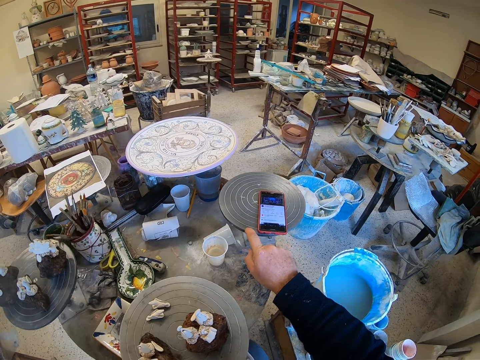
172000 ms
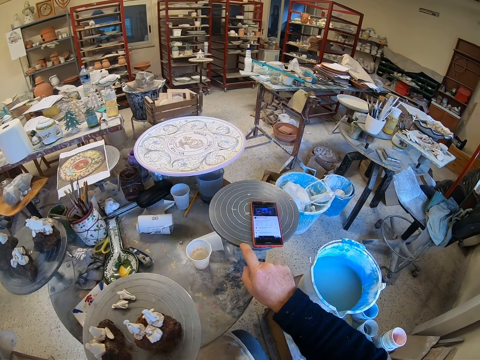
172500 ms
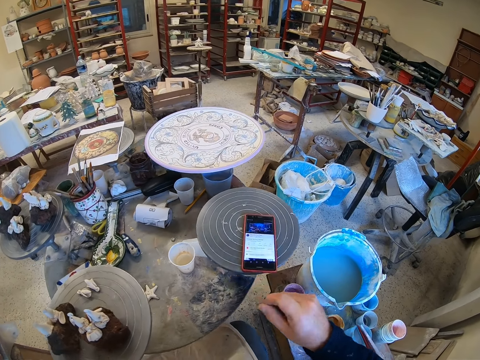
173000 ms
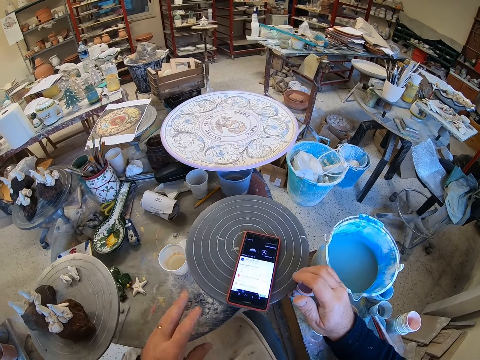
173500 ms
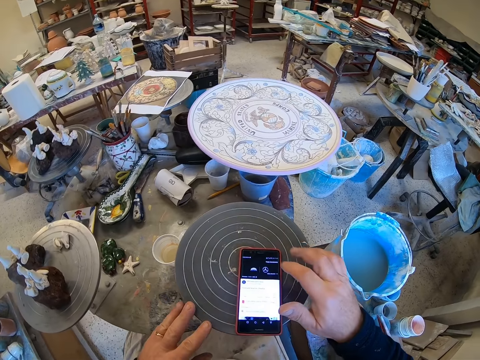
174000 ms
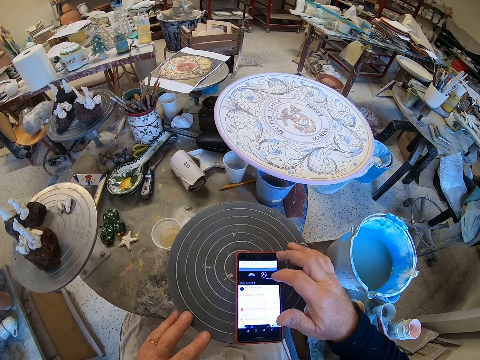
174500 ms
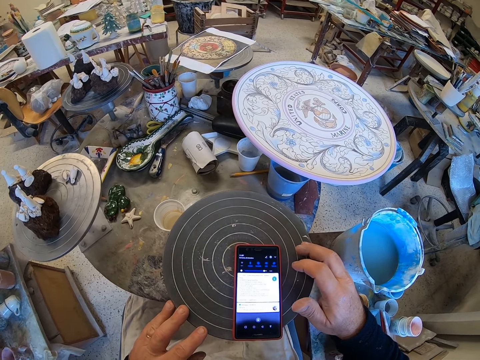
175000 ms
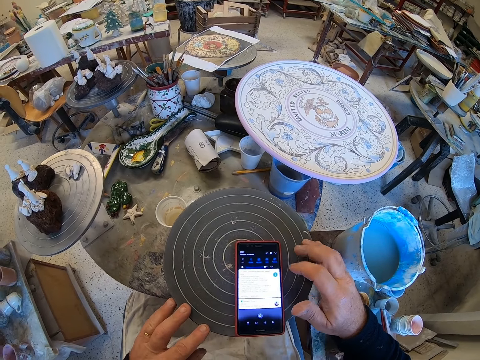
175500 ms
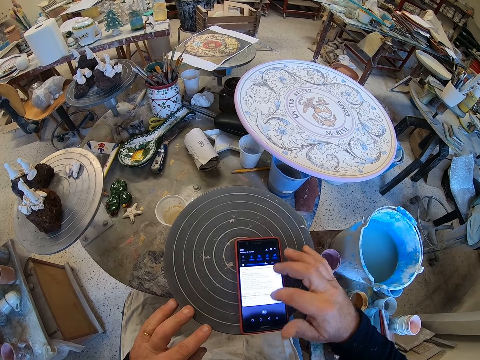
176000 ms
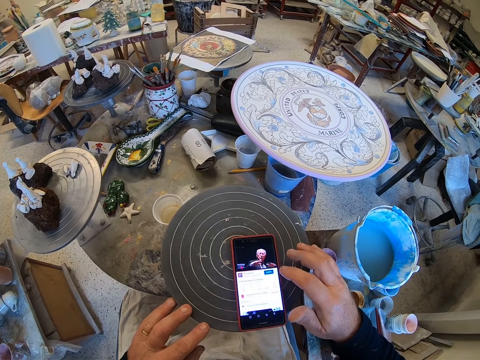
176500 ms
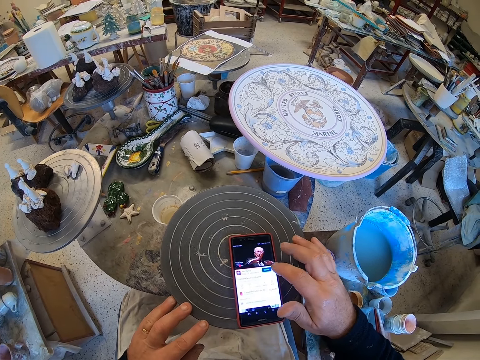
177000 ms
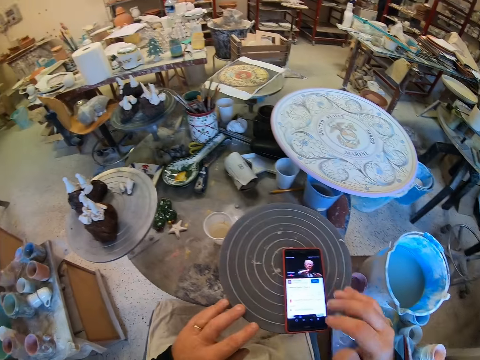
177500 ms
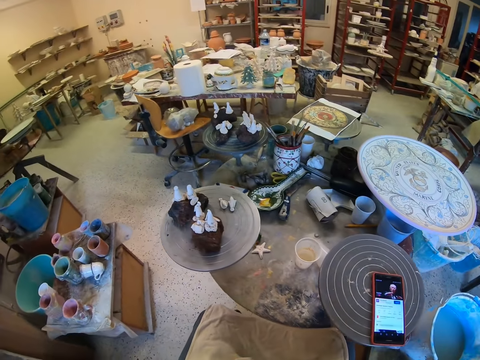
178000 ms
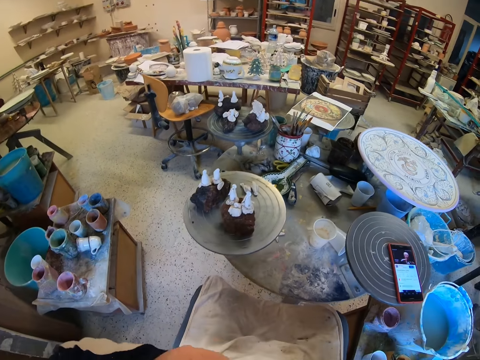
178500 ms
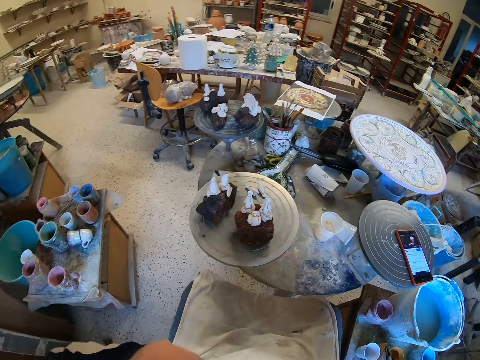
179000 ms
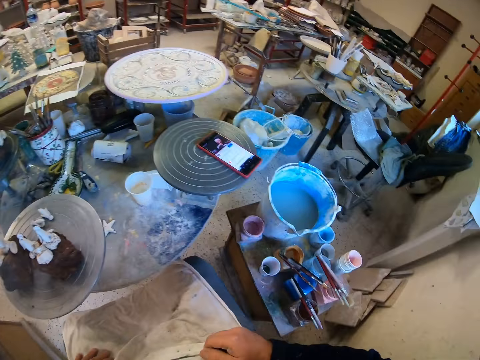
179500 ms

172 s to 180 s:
The camera wearer rotates a table. They adjust a stool on the floor. They operate a mobile phone. They scroll through the phone. They look around a garage.

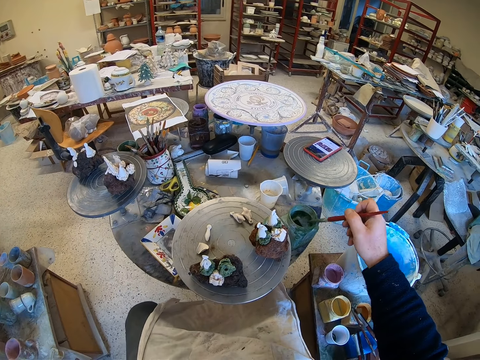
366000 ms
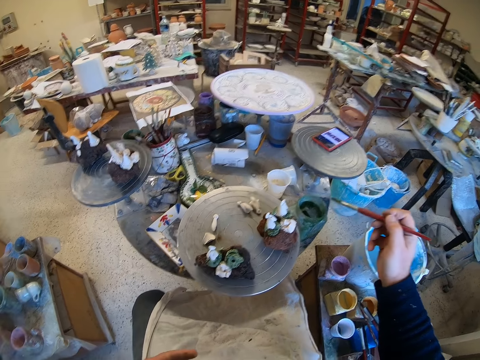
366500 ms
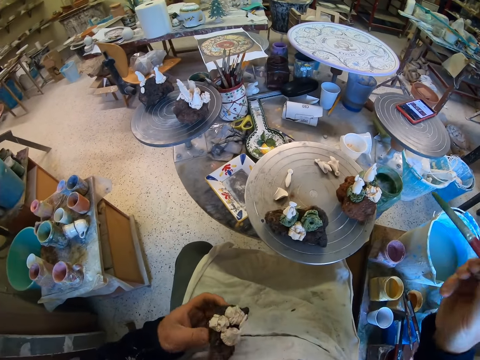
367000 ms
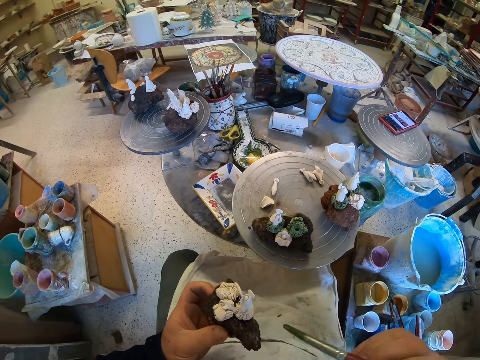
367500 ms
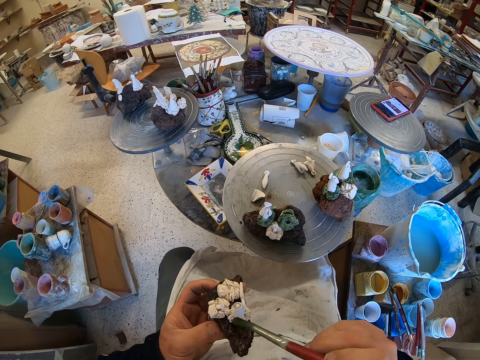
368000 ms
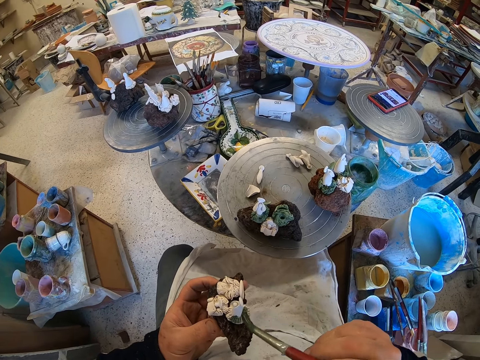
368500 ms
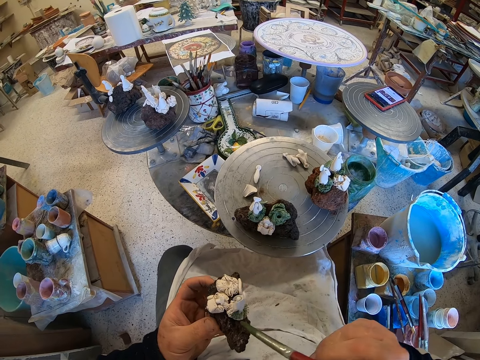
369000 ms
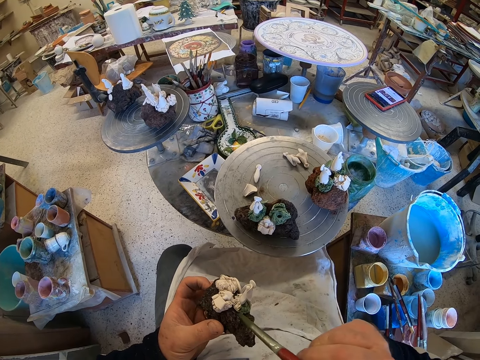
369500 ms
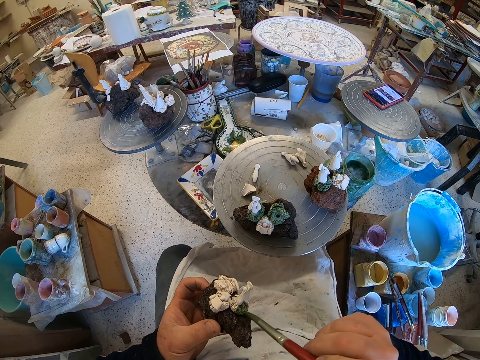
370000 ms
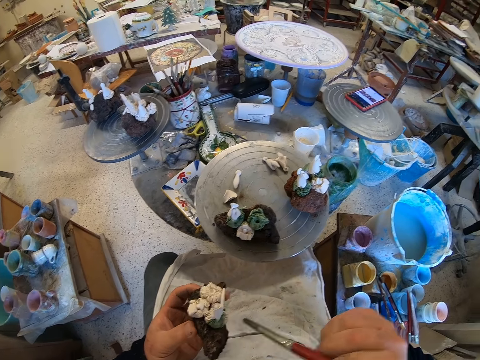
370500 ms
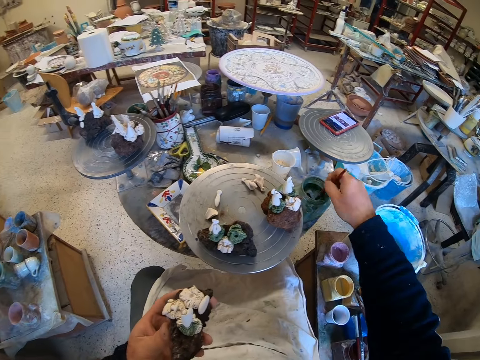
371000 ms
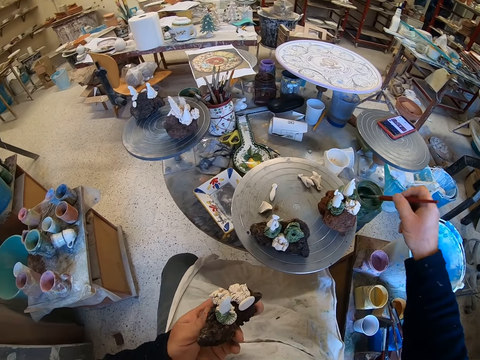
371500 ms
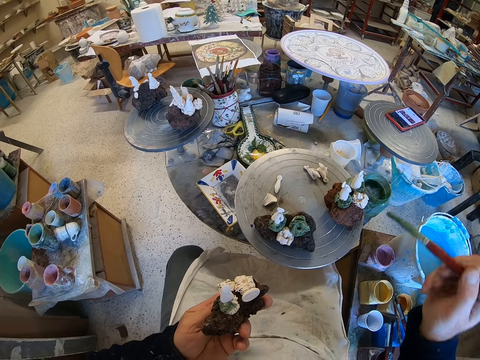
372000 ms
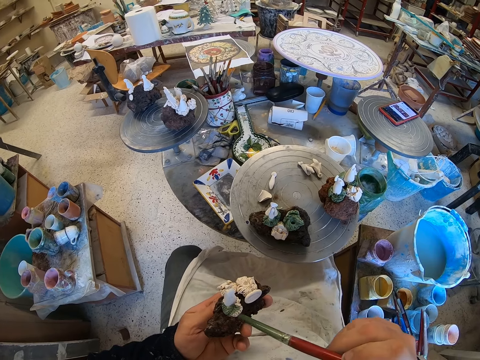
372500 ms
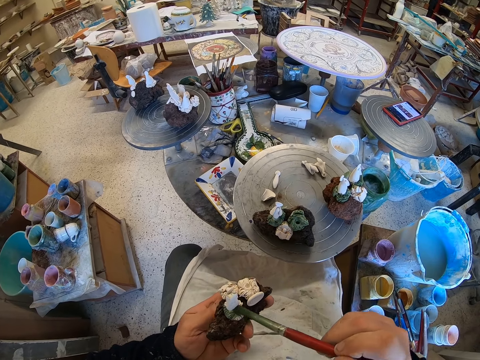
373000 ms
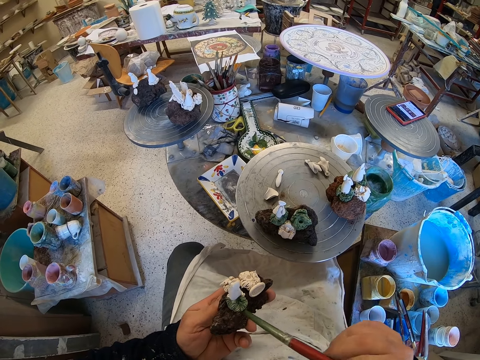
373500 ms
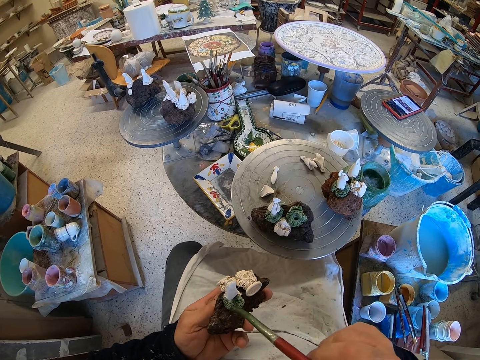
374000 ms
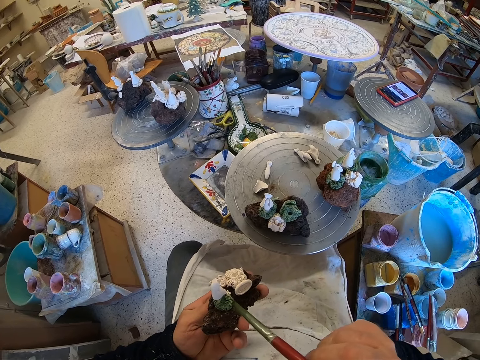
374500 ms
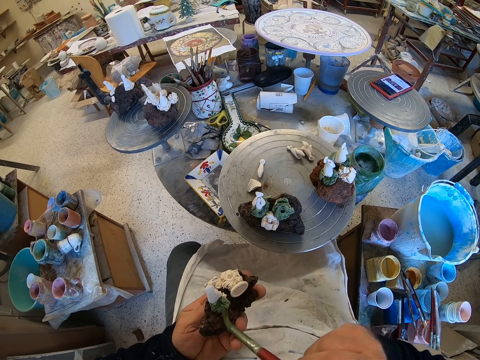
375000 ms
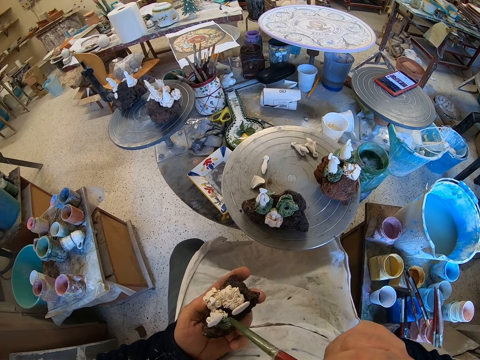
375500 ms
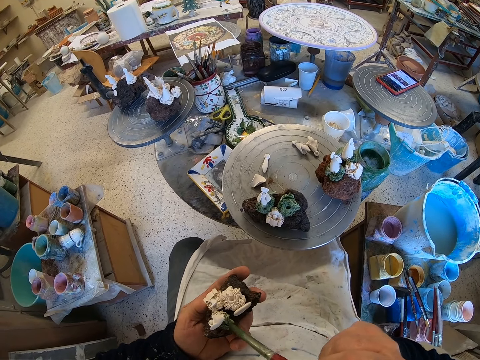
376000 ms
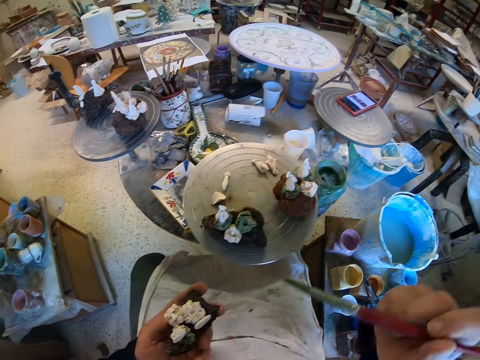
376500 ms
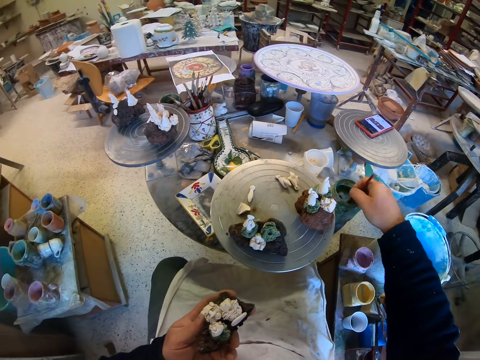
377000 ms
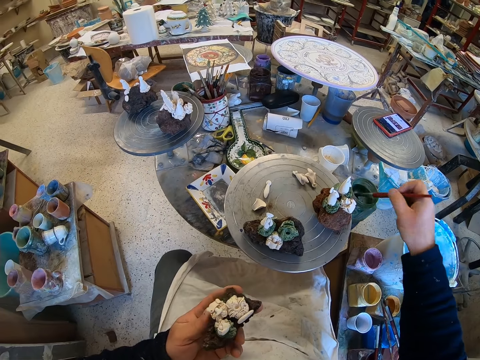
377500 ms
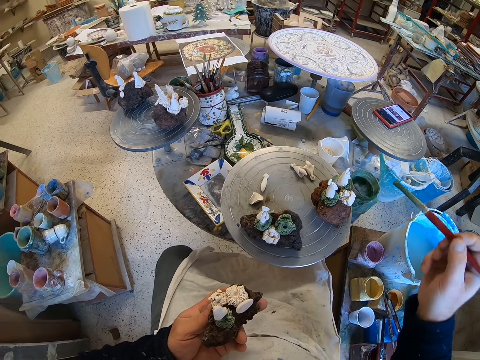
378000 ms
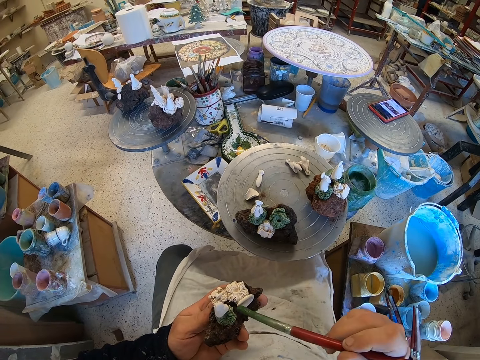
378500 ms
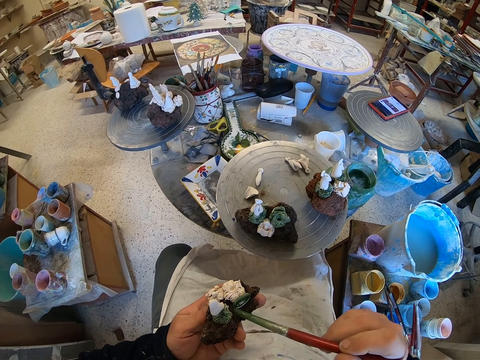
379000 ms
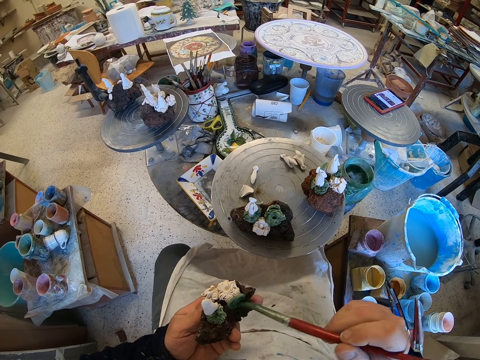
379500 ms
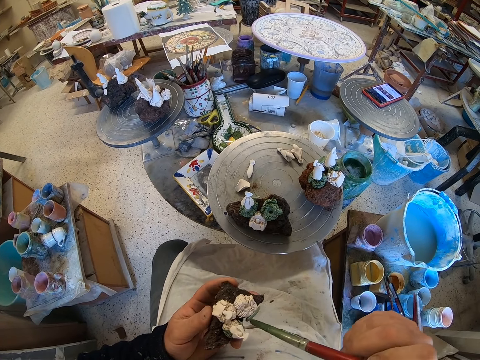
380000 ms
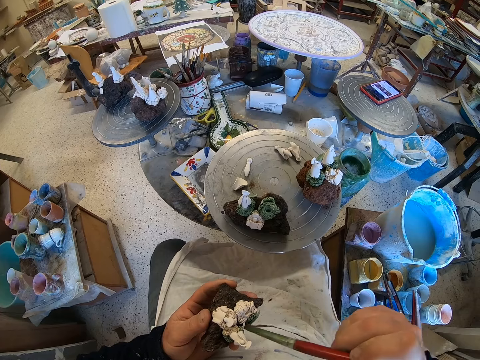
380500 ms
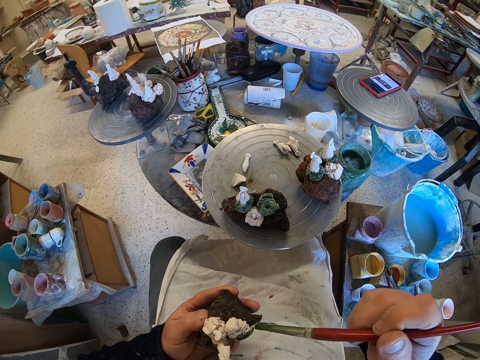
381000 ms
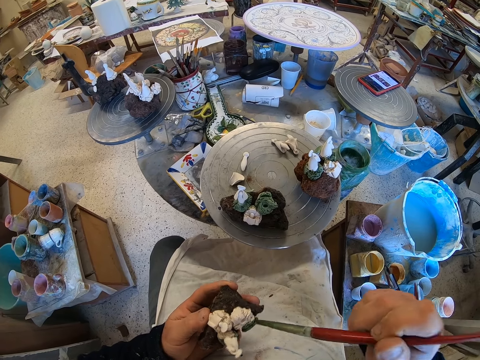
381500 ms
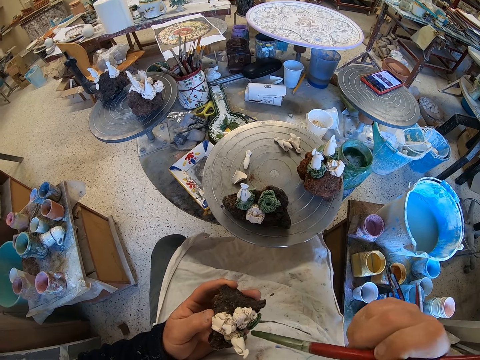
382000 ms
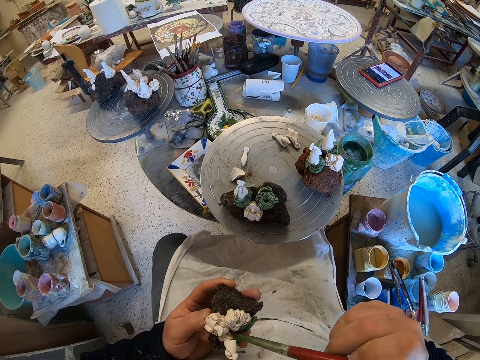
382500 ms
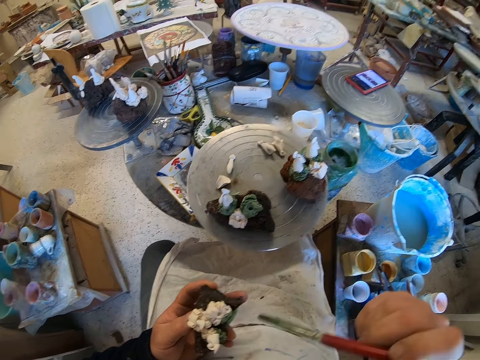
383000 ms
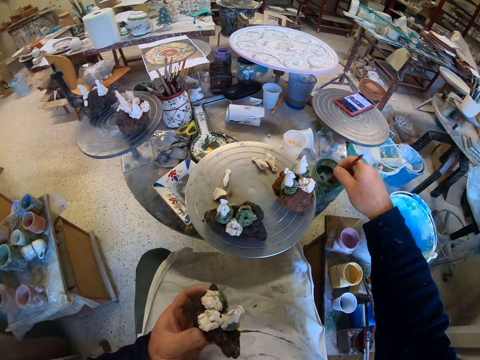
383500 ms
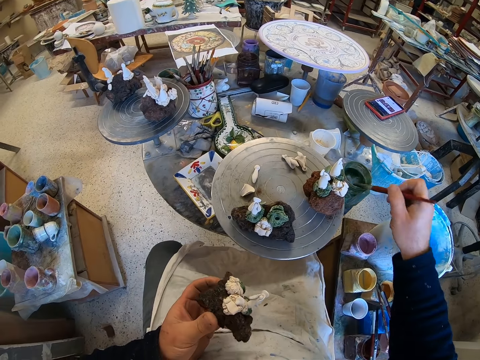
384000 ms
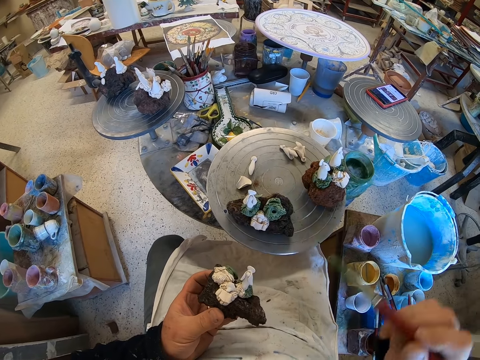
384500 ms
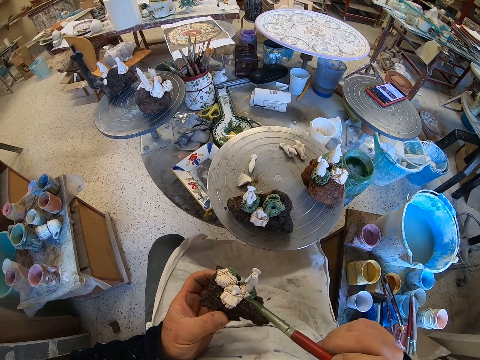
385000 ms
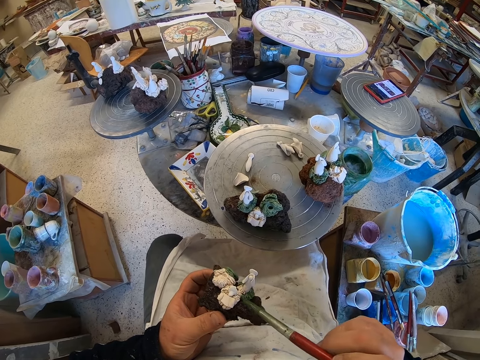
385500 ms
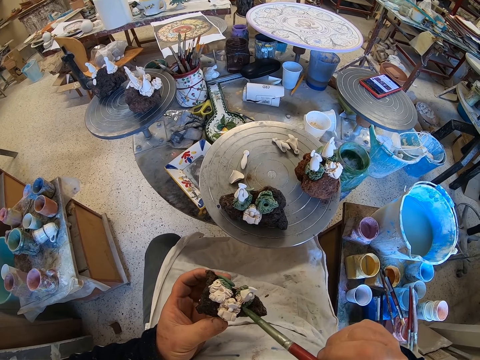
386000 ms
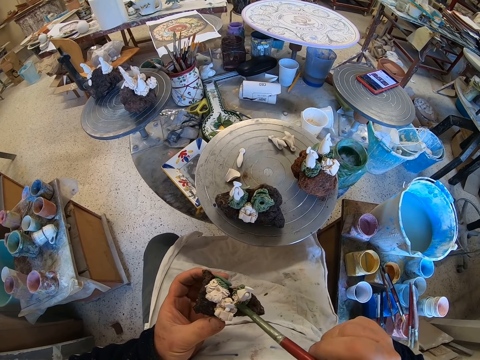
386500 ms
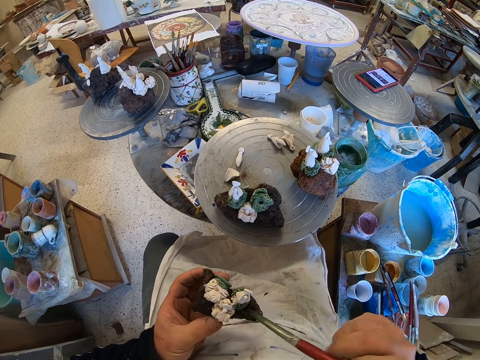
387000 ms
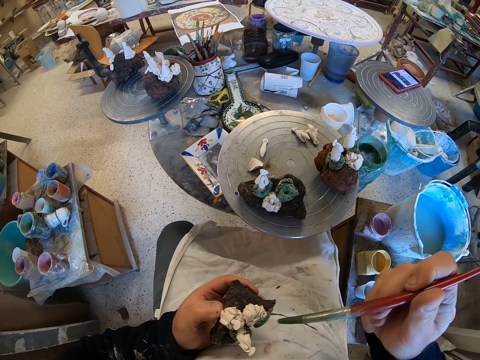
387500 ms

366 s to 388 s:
The camera wearer picks something from a table. They paint a craft model with a paint brush. They scoop paint from a paint can with the paint brush. They paint the craft model with the paint brush. They scoop paint from the paint can with the paint brush. They paint the craft model with the paint brush. They scoop paint from the paint can with the paint brush. They paint the craft model with the paint brush.
